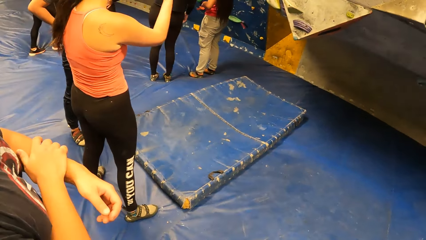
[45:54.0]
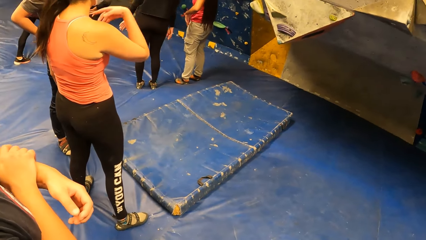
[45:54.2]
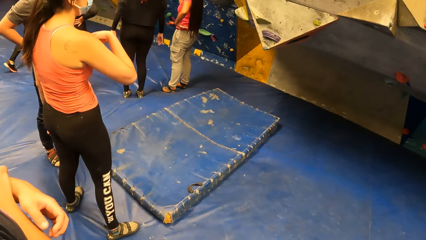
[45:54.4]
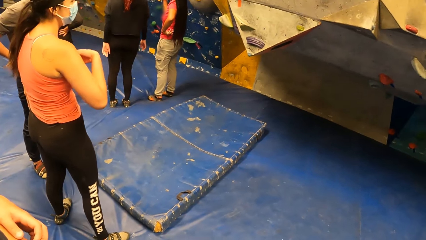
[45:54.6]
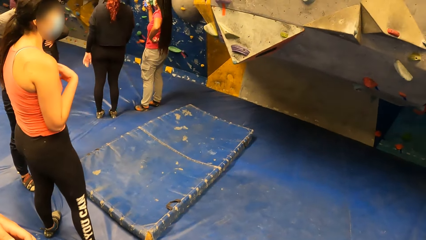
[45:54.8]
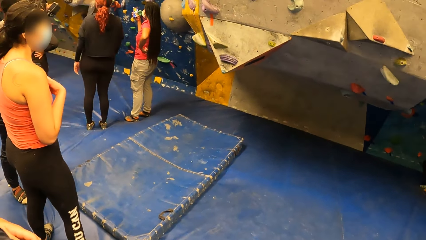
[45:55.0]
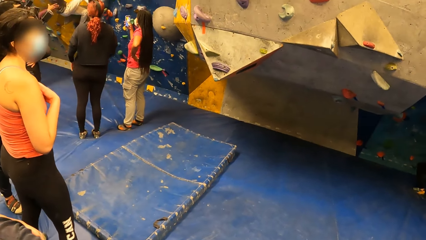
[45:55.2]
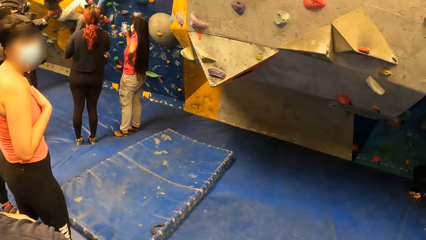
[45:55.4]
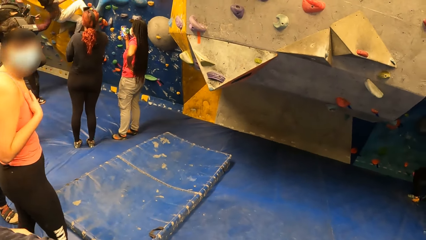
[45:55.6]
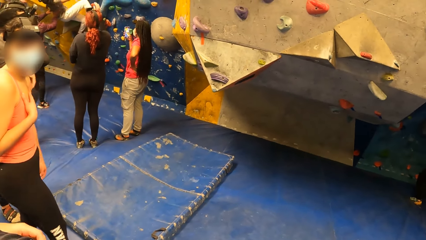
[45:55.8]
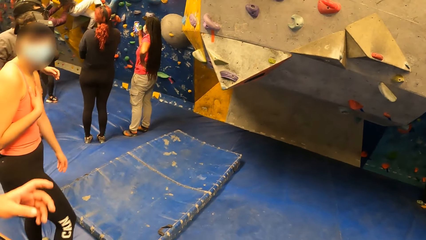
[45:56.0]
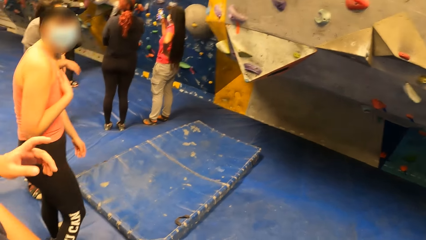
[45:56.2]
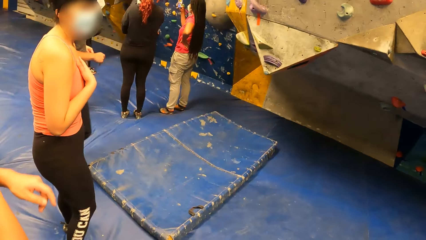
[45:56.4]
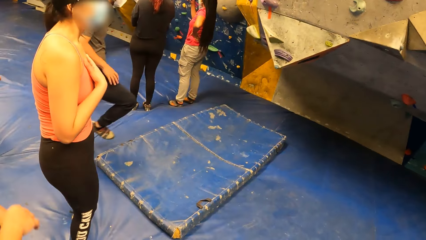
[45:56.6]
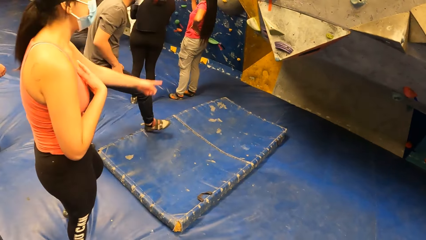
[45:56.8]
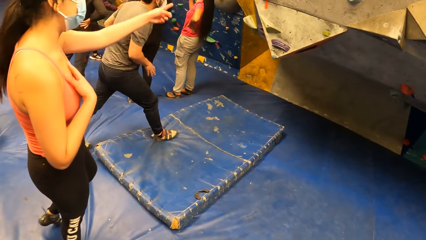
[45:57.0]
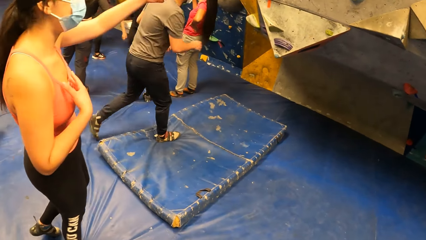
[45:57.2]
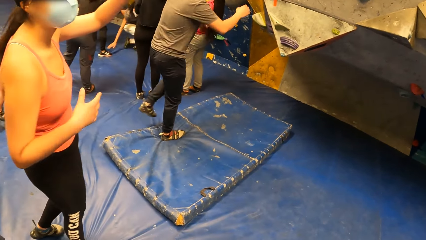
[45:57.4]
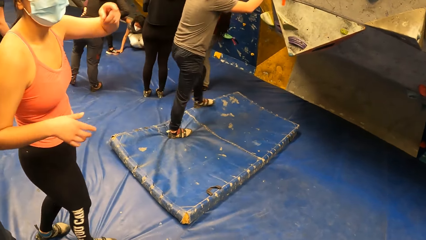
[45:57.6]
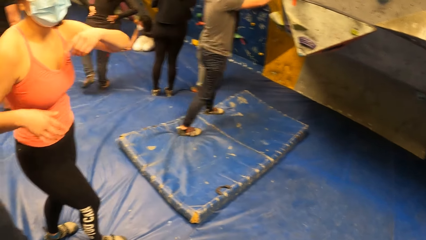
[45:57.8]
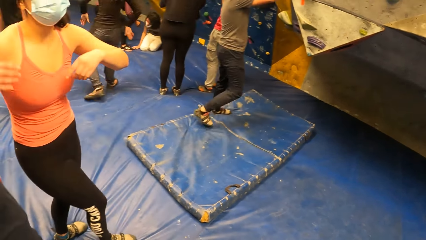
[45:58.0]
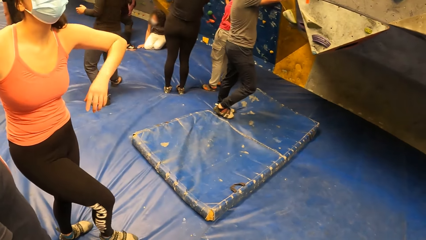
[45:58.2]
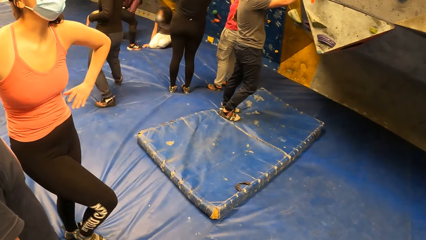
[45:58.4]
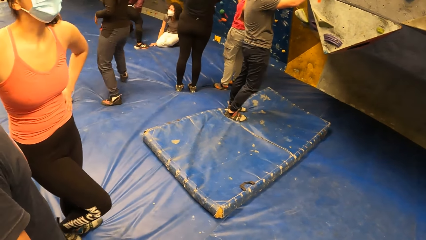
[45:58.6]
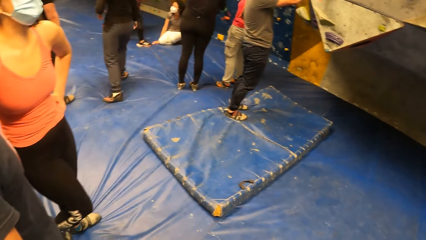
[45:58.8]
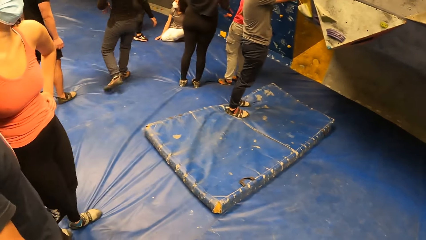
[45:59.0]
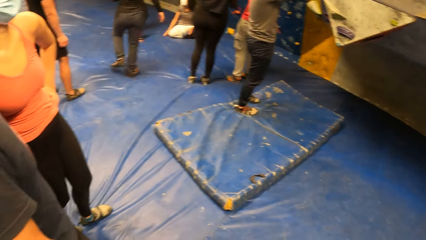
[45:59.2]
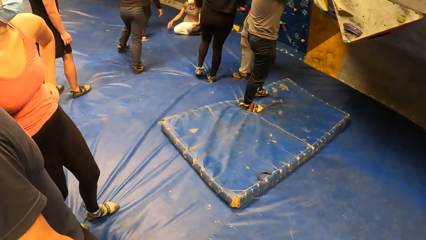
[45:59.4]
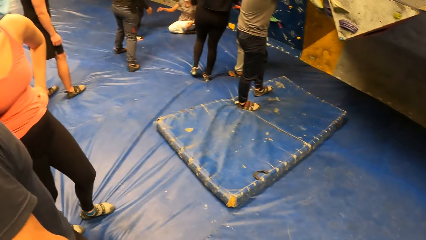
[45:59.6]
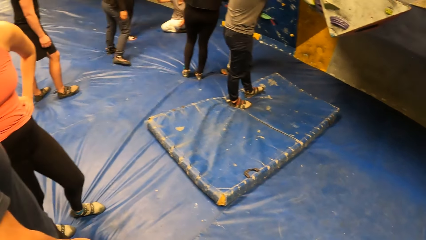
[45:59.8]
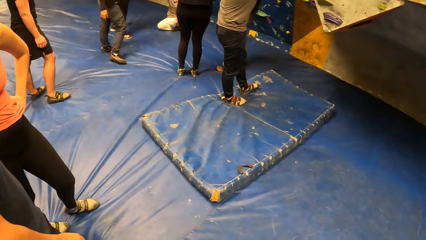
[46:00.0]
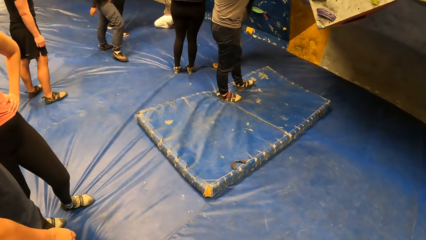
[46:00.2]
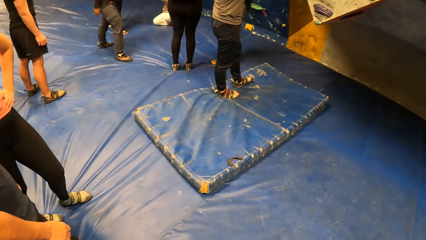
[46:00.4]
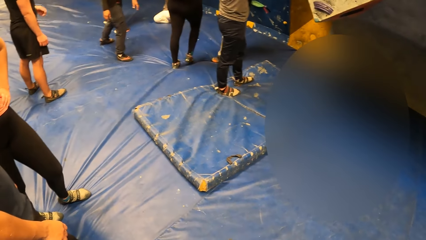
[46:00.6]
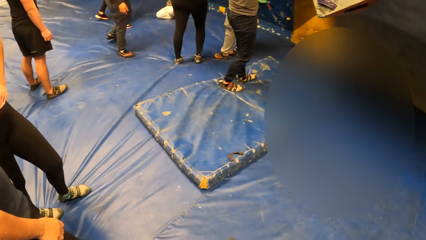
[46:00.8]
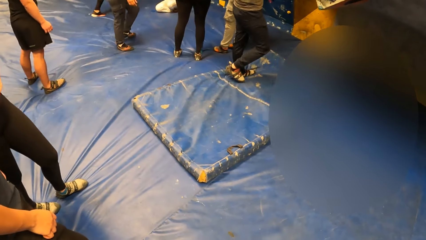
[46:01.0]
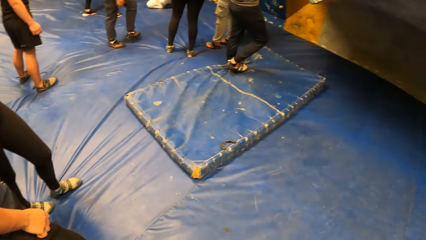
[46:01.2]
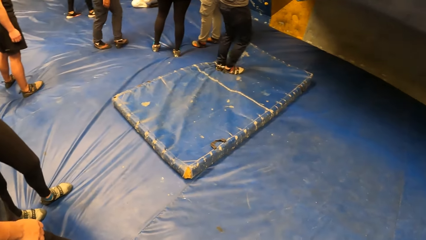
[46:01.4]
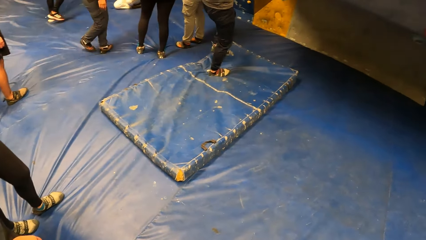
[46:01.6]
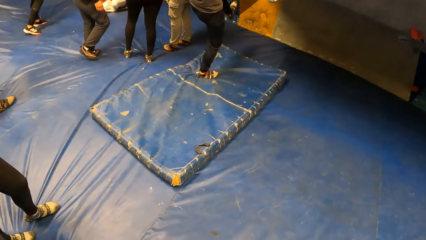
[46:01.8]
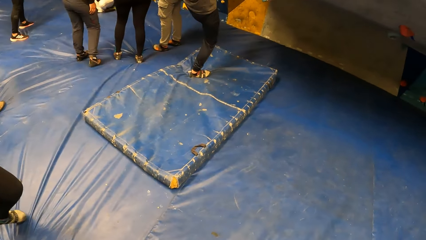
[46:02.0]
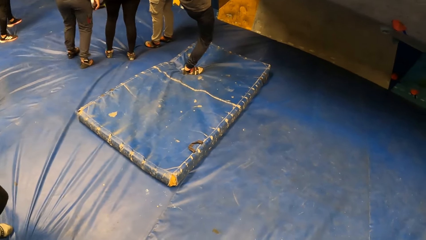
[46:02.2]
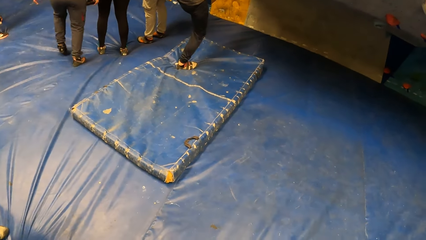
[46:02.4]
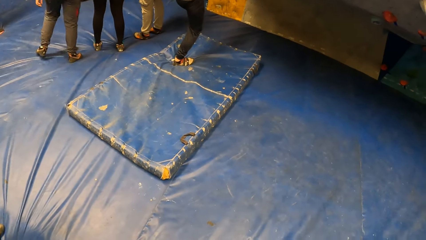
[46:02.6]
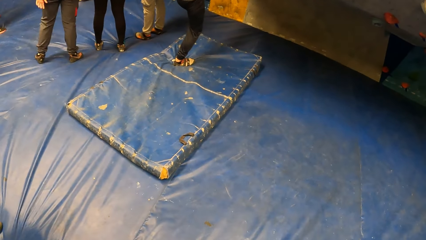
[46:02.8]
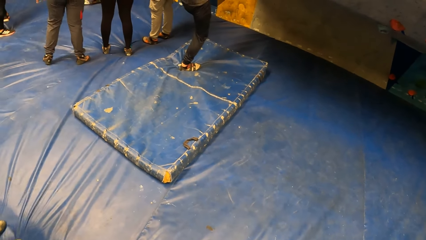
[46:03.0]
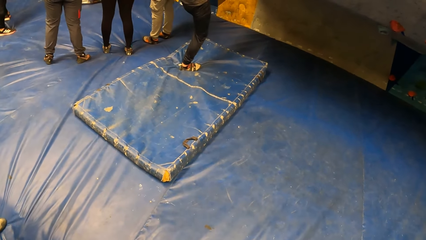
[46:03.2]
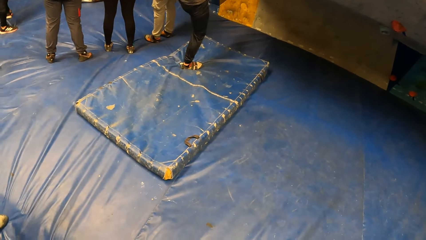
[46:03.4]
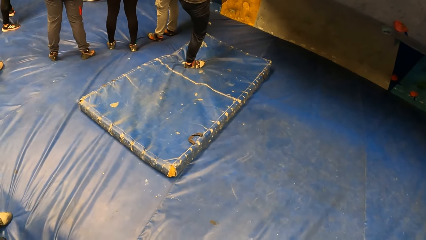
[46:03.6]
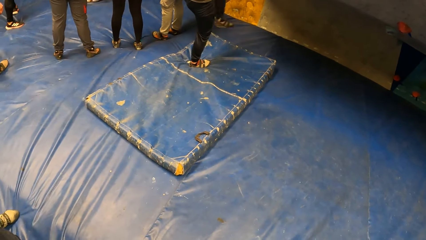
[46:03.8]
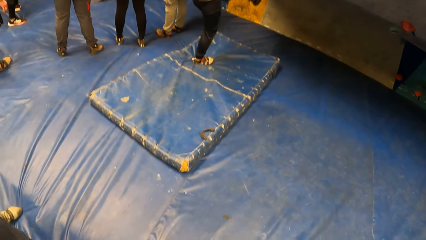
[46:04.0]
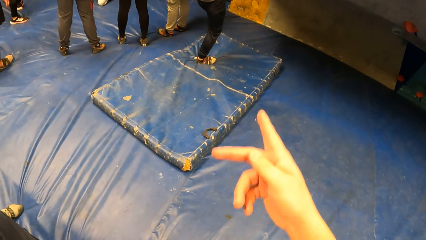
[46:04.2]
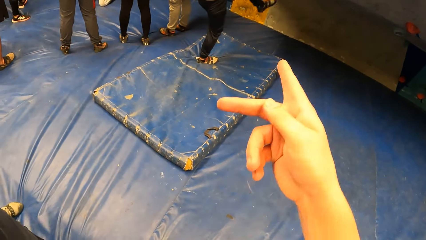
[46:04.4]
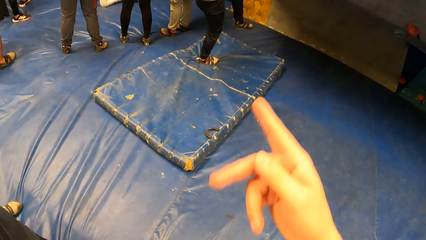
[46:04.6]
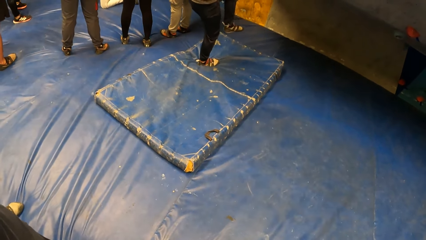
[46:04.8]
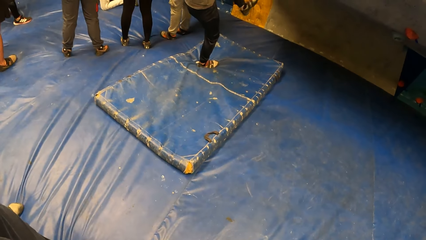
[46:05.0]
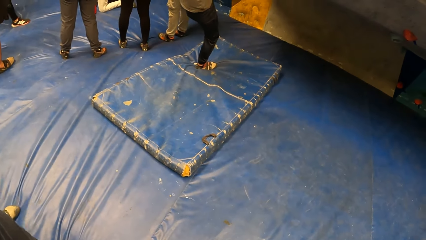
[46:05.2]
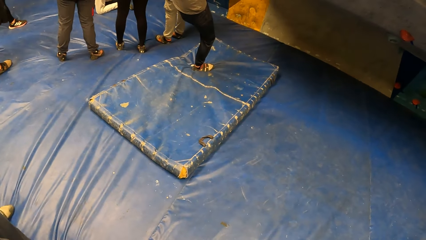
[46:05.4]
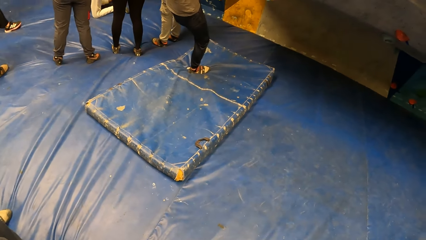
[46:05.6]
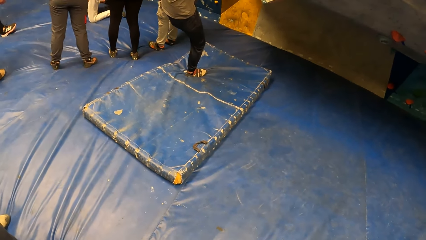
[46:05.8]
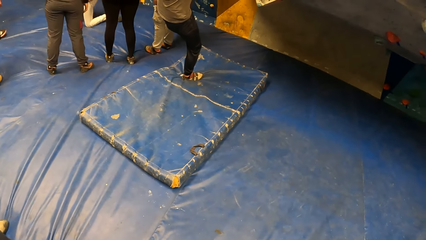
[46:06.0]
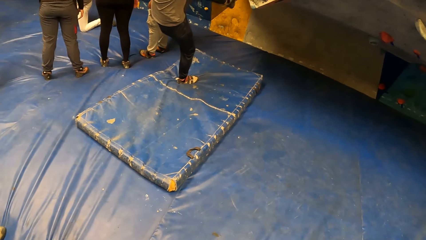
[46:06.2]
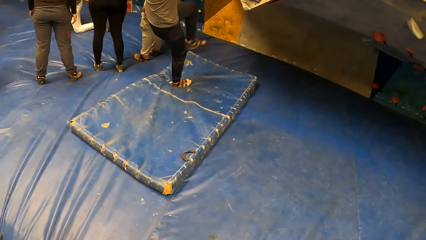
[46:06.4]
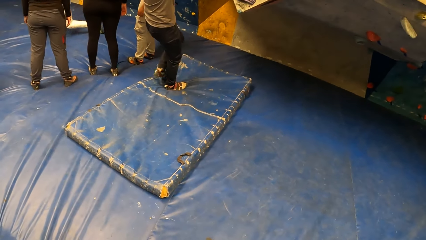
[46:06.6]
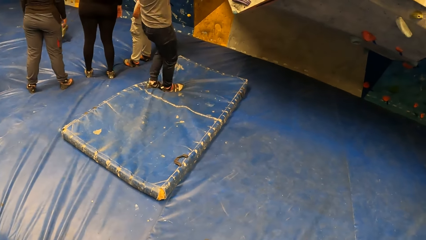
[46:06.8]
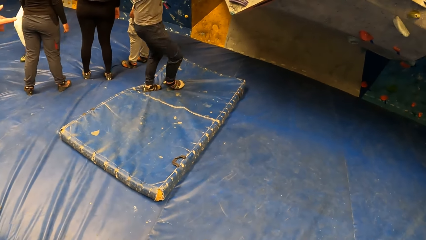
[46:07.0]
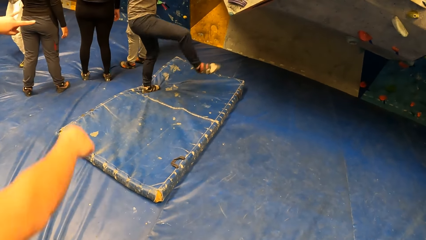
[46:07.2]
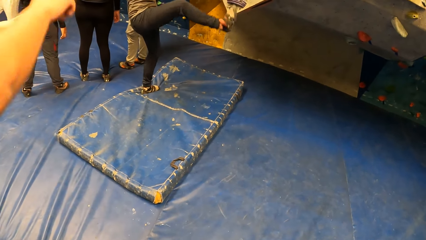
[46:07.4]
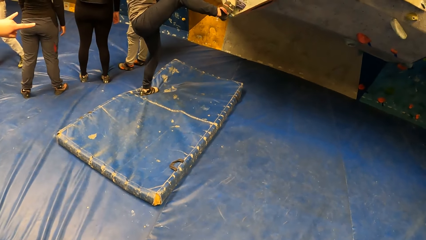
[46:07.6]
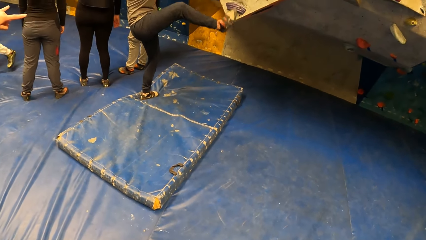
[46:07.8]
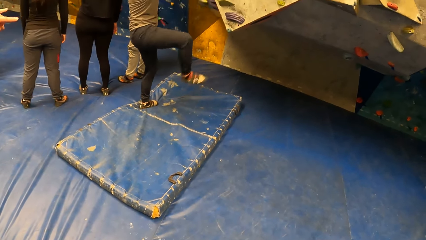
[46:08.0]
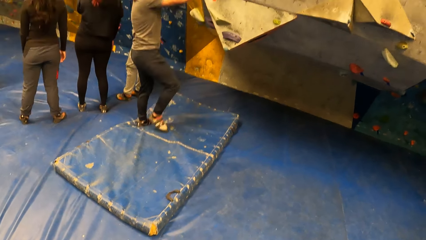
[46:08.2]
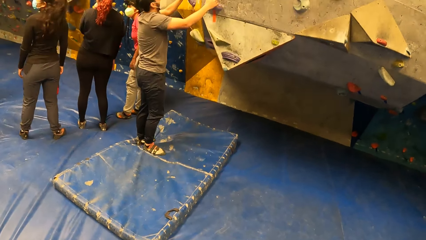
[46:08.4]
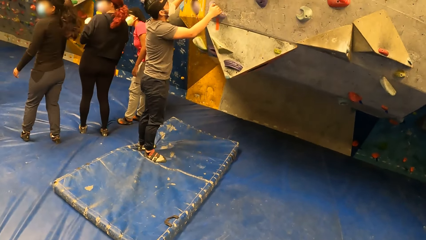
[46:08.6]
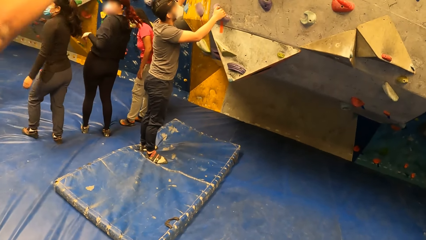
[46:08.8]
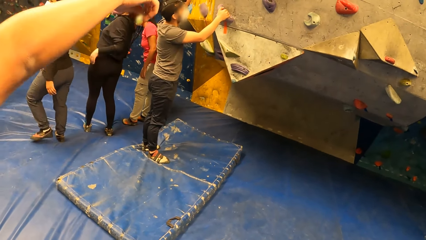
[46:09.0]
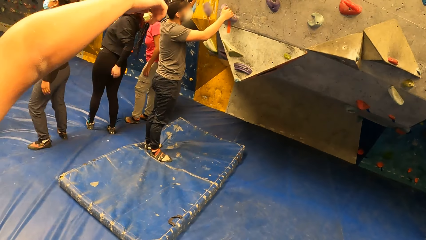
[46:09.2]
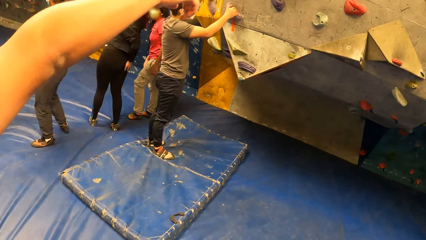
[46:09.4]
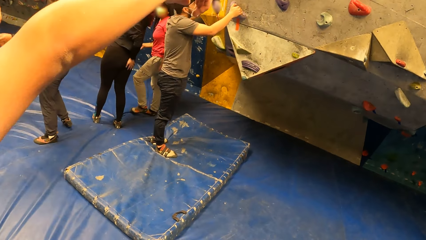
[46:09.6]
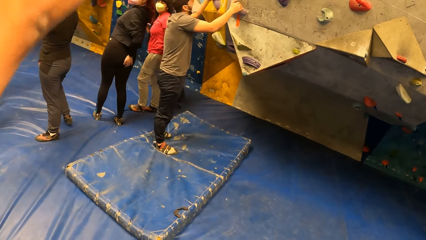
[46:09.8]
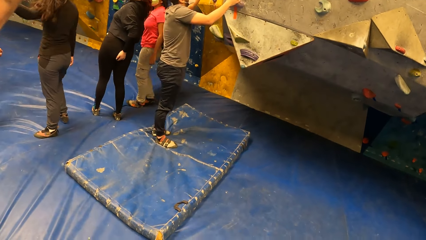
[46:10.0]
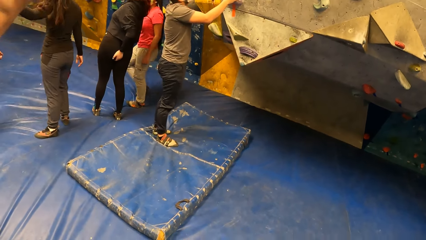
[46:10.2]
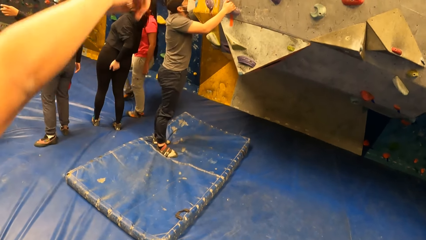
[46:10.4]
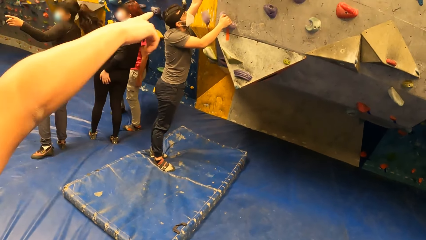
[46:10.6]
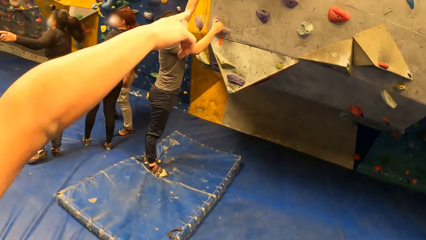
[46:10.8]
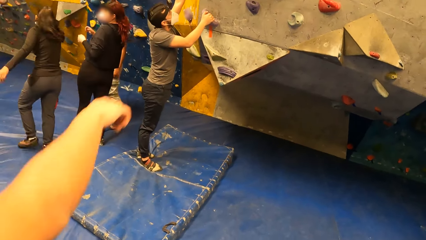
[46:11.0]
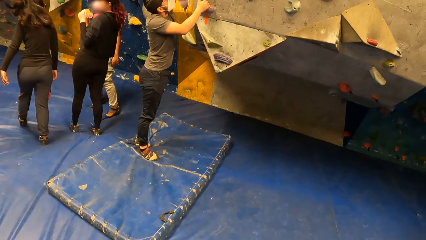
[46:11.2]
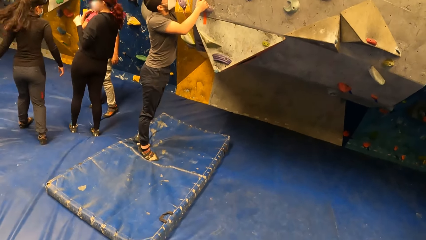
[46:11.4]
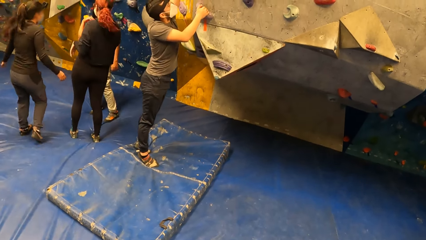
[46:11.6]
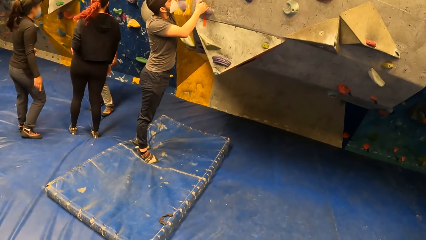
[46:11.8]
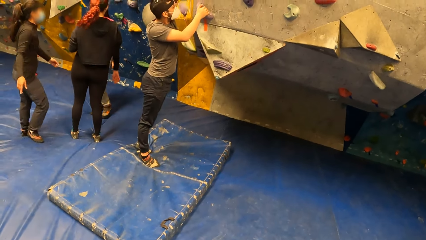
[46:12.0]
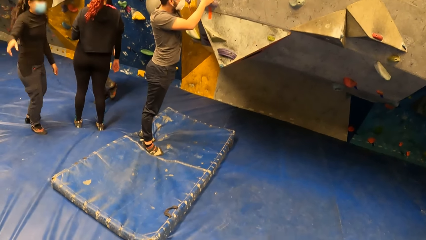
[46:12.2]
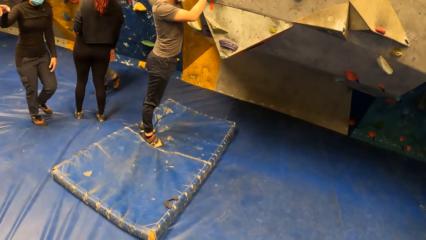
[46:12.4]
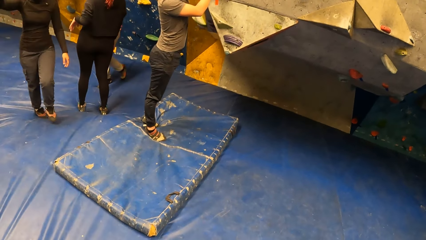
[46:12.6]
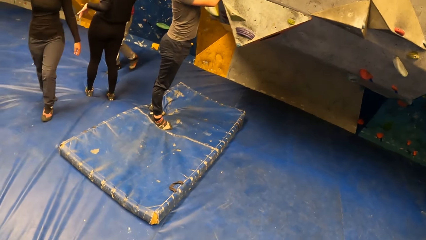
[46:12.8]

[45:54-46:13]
The camera wearer interacts with a woman. They converse with a climber and the woman. The woman points to the grip walls with her left hand. A second climber walks towards the wall. A third climber jumps from the wall. The woman adjusts her standing posture. The second climber climbs the wall. The camera wearer points towards the second climber. A fourth climber interacts with two others.
